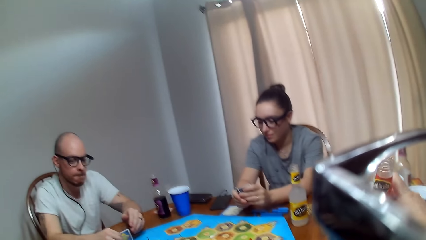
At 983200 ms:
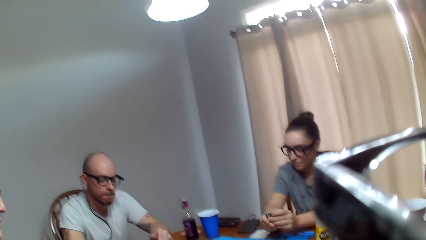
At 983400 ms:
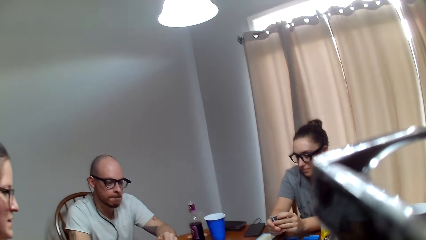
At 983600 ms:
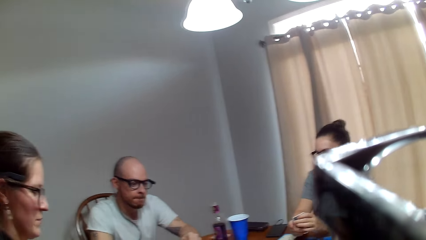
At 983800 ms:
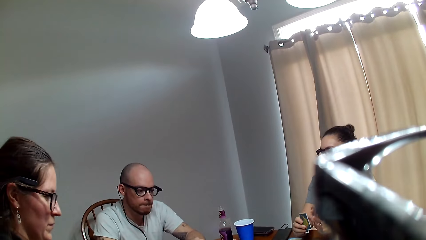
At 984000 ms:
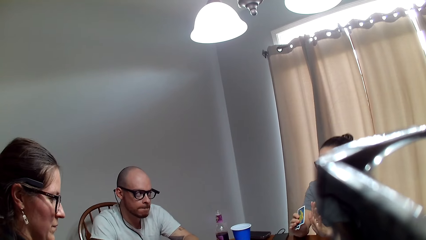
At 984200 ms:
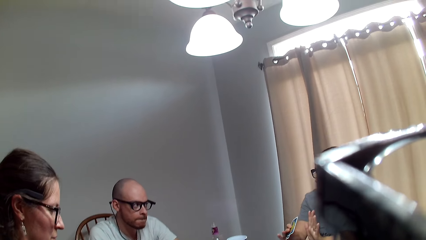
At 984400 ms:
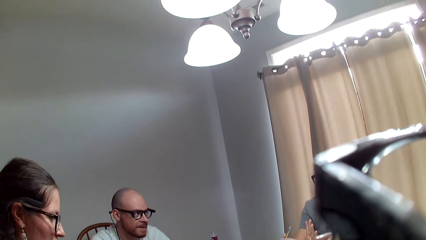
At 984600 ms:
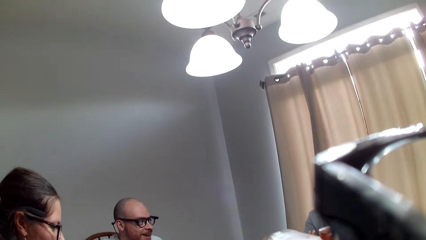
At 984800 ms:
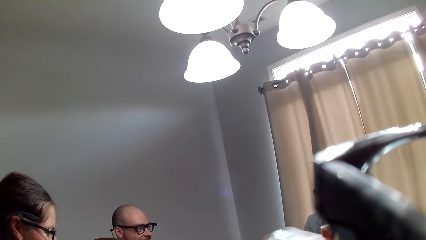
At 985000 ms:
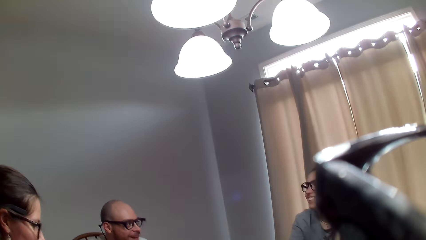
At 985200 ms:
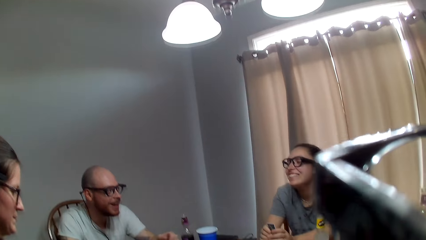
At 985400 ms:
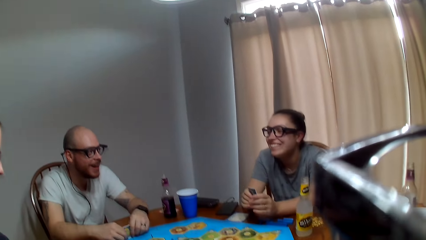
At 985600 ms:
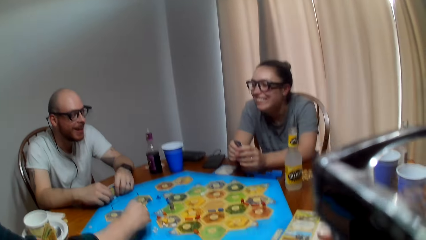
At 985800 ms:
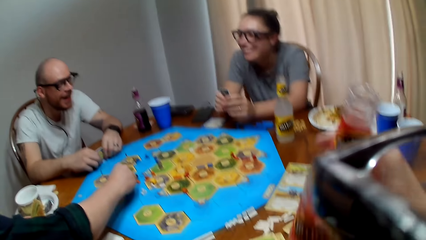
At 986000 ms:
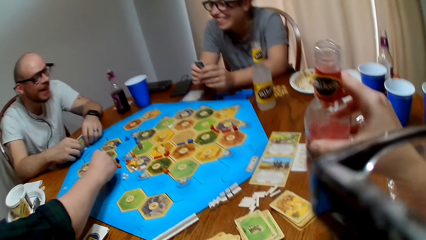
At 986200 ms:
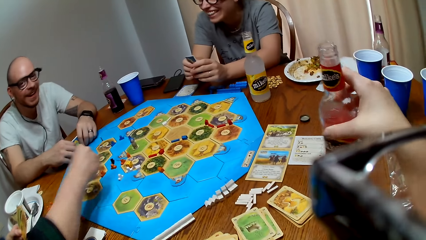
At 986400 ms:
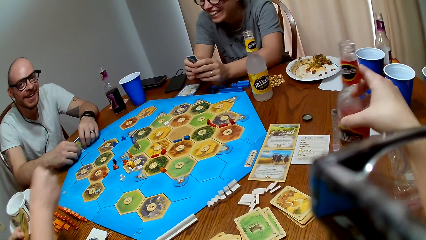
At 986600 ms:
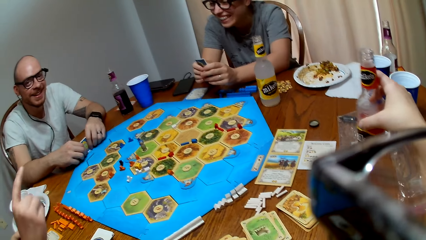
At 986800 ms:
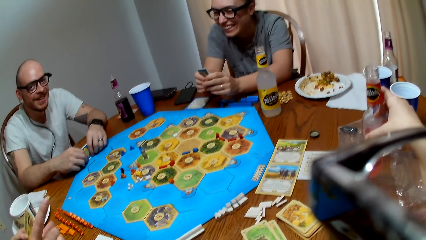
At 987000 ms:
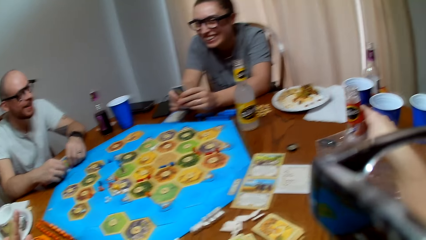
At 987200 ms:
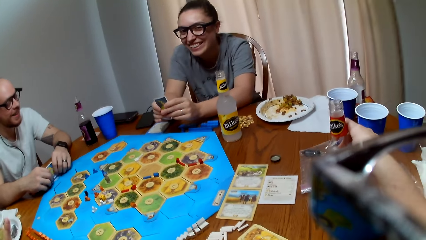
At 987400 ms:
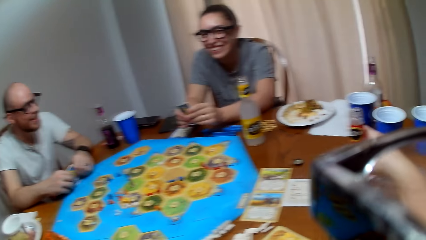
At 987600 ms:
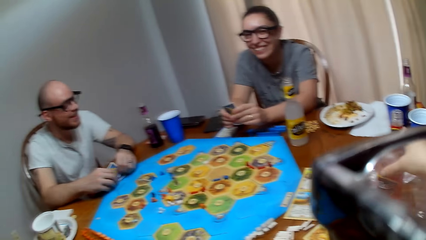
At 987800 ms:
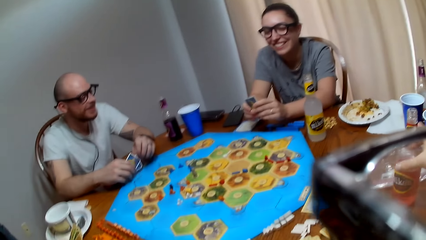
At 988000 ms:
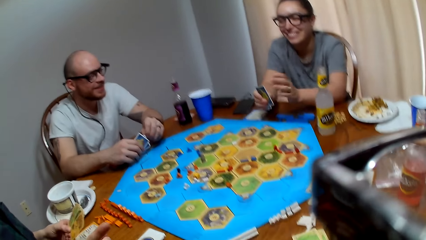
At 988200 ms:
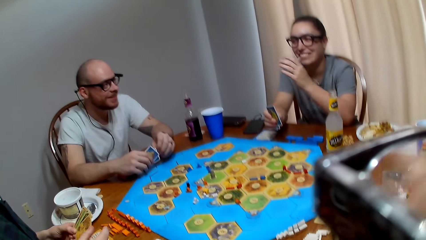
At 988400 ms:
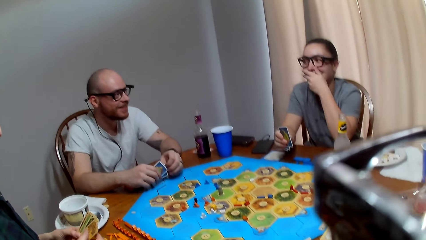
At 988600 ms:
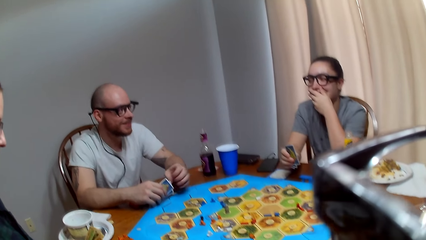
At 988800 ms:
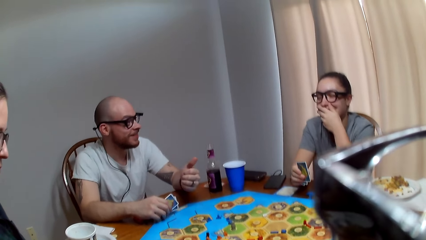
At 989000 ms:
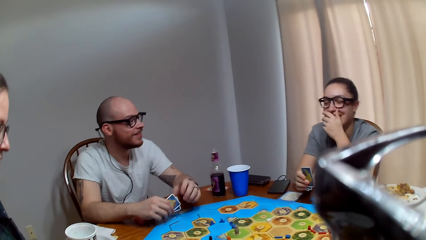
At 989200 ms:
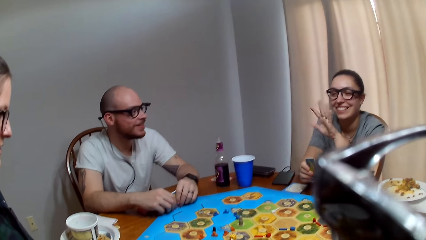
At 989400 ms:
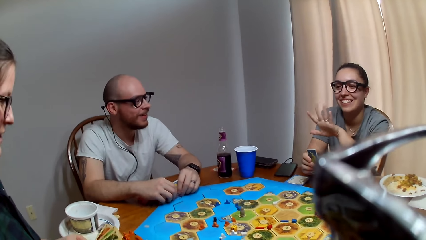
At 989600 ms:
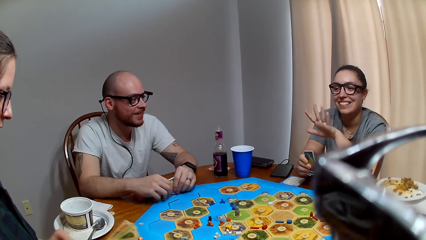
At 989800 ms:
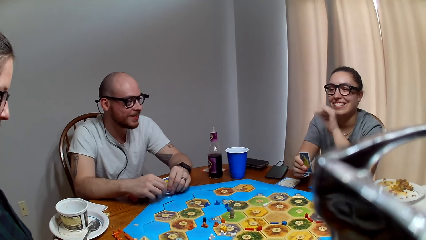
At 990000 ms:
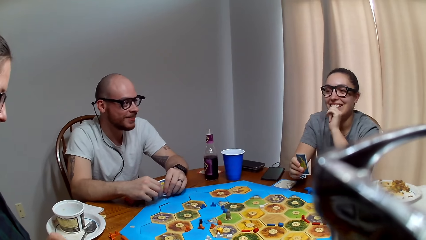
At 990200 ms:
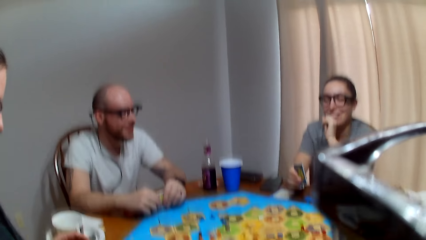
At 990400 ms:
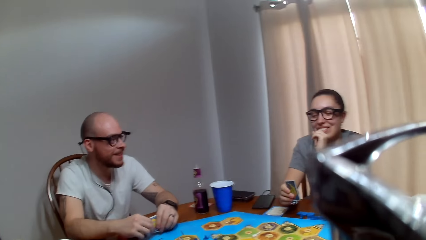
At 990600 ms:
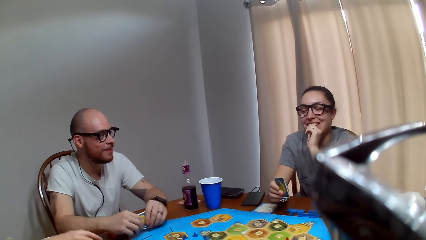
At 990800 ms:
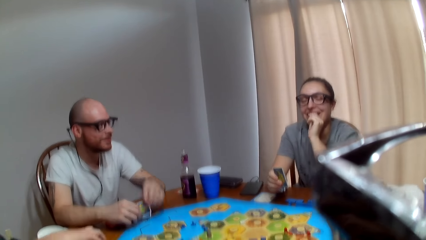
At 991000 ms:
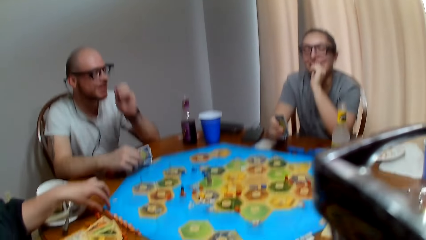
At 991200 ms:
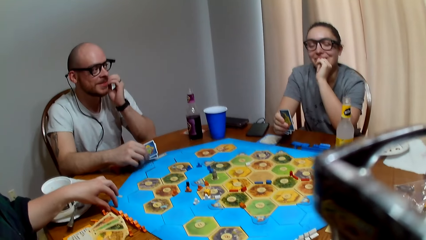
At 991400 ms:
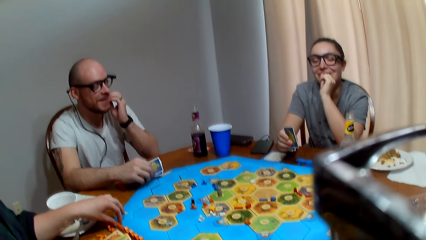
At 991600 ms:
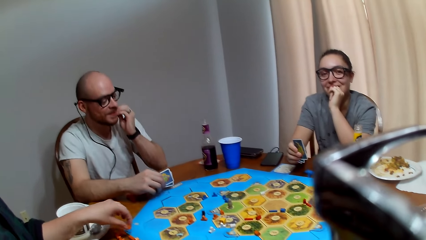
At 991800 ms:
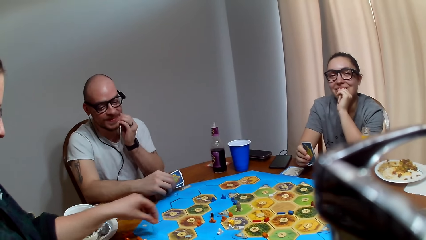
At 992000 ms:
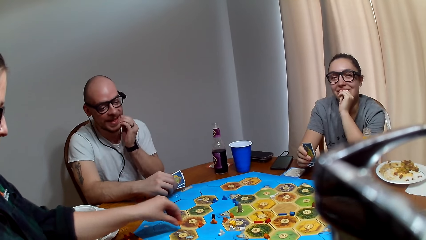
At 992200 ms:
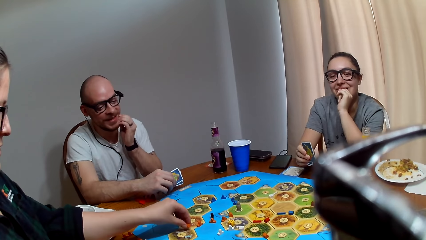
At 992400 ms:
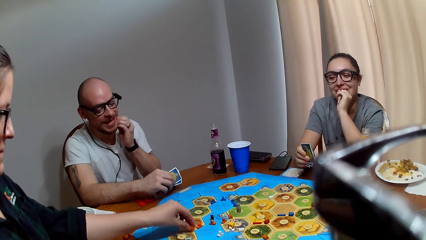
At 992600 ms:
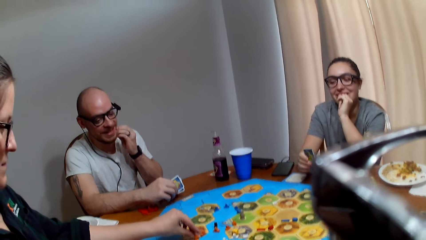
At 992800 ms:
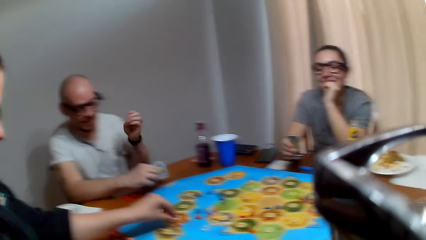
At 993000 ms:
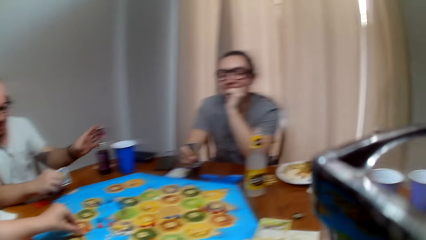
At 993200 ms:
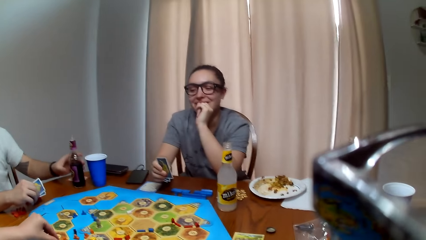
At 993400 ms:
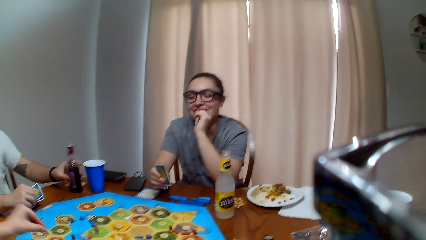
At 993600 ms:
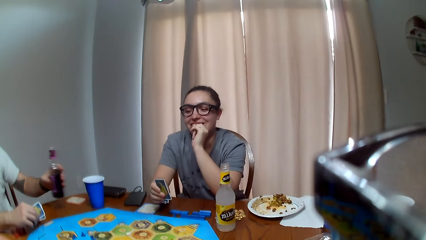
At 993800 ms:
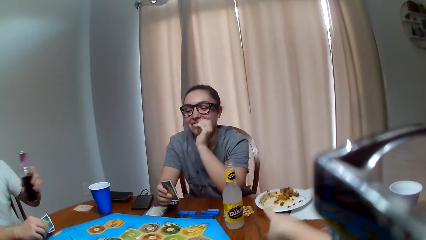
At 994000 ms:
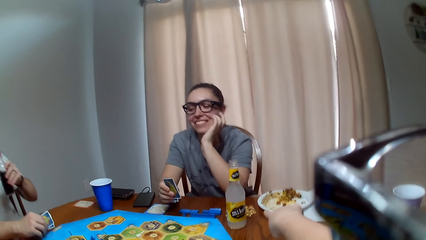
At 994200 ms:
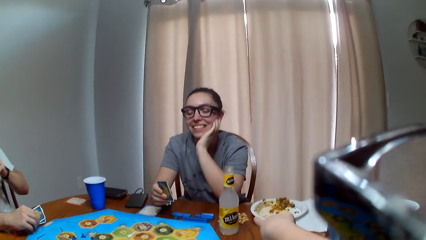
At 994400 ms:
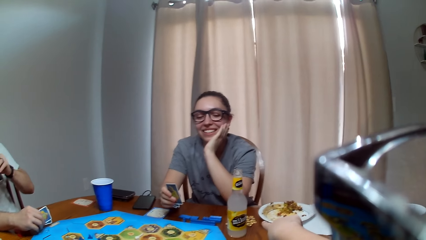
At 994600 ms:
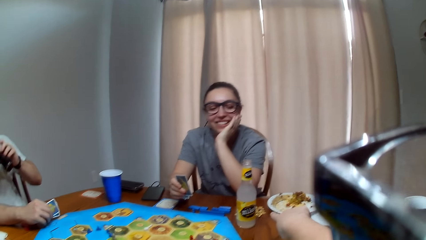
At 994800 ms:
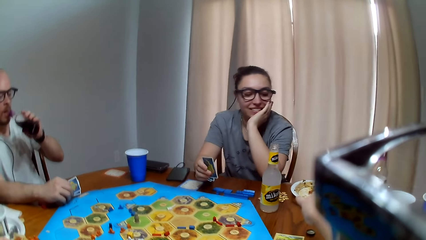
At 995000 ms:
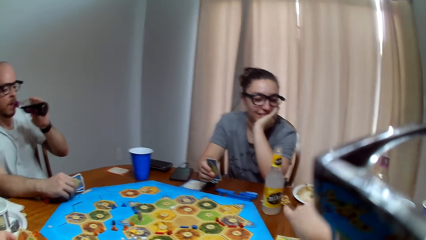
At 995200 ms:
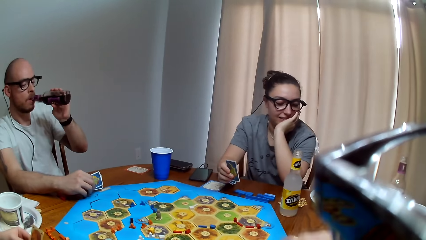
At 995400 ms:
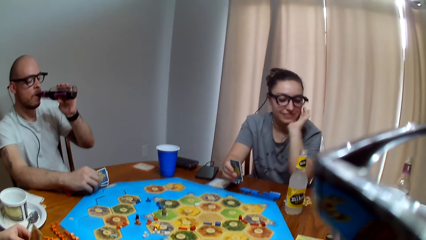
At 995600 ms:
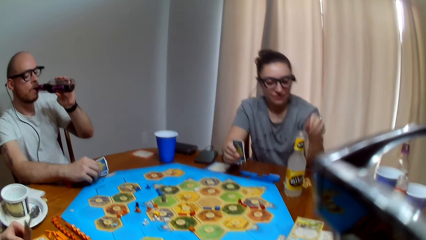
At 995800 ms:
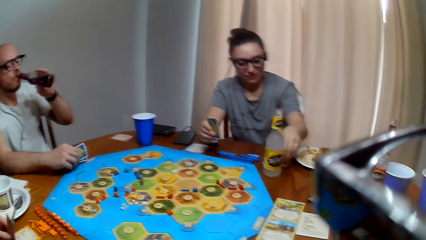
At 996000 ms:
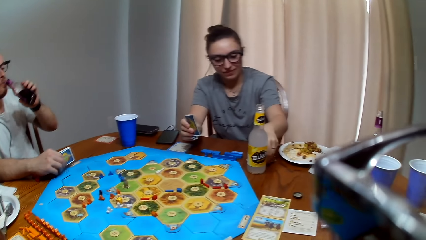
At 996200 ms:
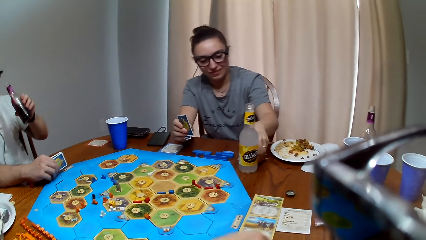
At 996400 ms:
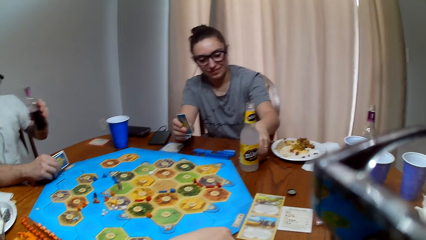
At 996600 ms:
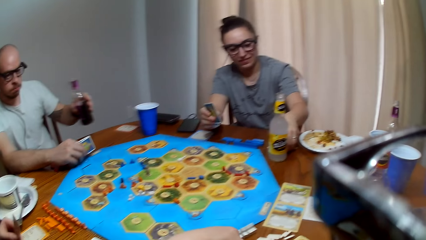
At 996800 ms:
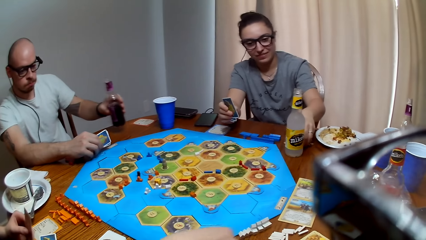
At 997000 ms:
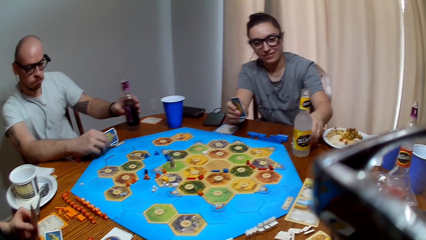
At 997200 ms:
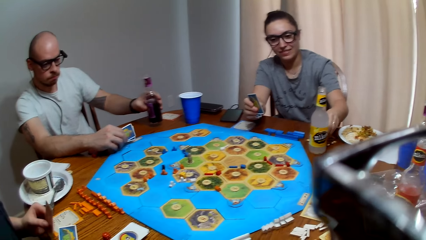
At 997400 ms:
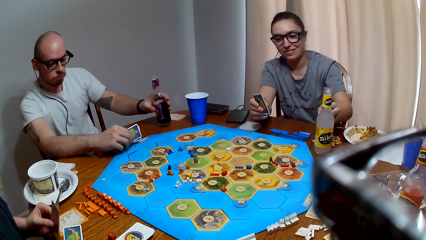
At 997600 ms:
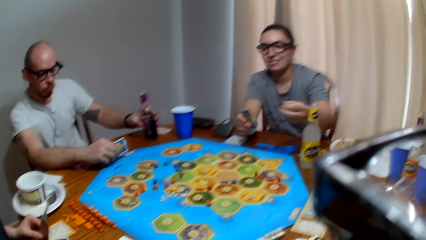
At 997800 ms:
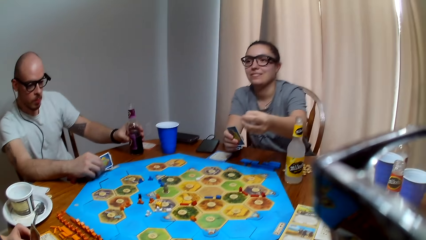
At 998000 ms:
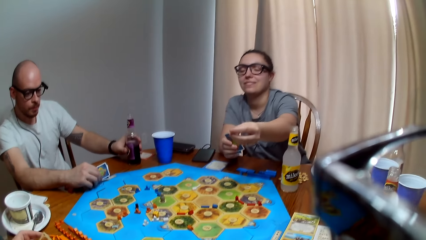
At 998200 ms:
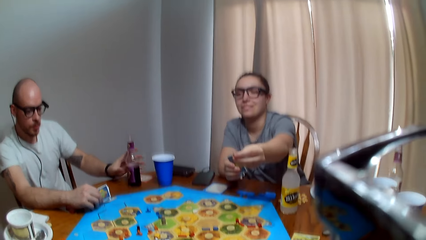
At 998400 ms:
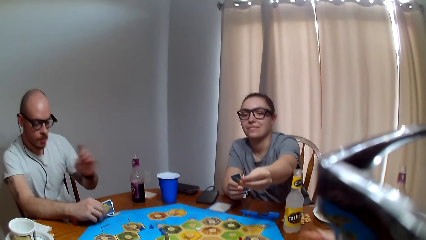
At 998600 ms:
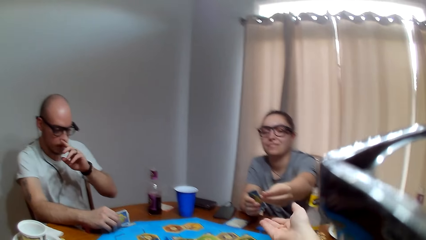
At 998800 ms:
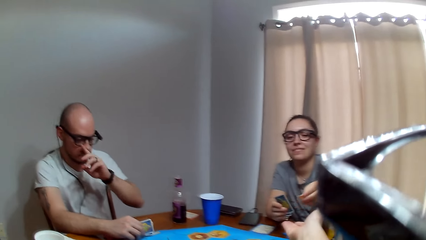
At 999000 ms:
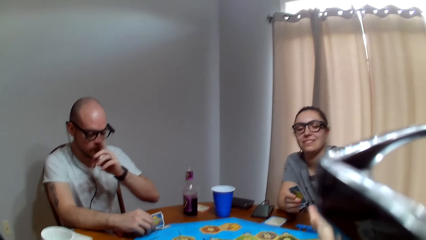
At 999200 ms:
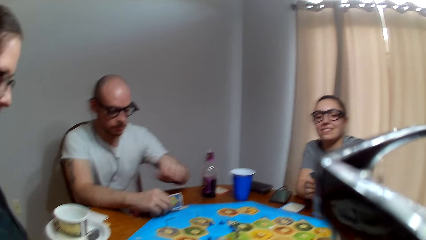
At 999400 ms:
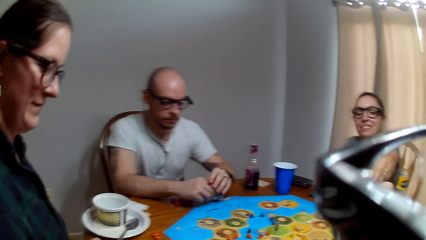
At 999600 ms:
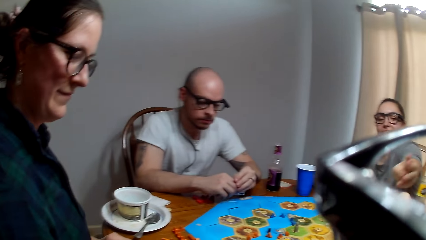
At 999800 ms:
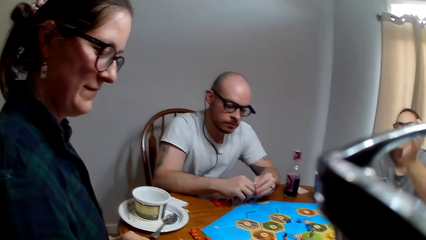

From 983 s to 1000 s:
The camera wearer grabs the bottle on the table. A woman speaks. The camera wearer drinks her beverage. They place the bottle on the table. They speak to the woman. A man speaks to another woman. A woman holds her mouth with her hand. The camera wearer speaks. The man lifts the bottle. The man drinks her beverage. The other woman picks up coins on the table. The man places the beverage on the table. The other woman hands the coins to the camera wearer.
